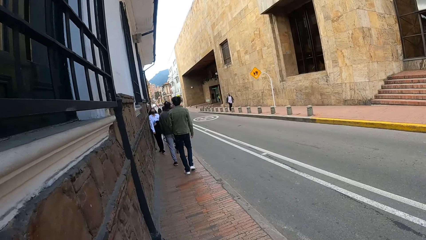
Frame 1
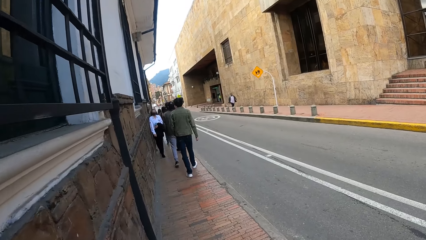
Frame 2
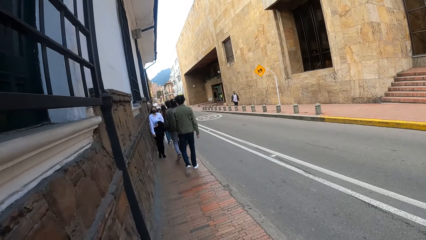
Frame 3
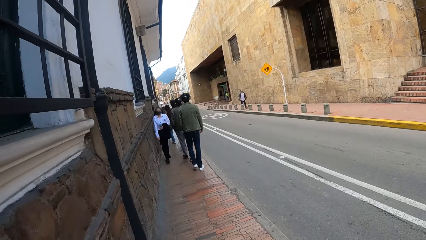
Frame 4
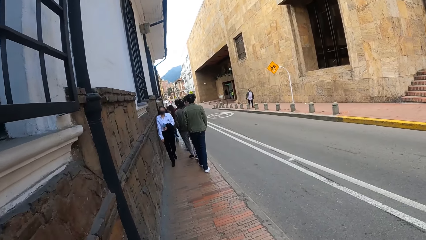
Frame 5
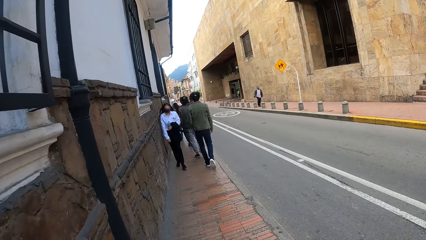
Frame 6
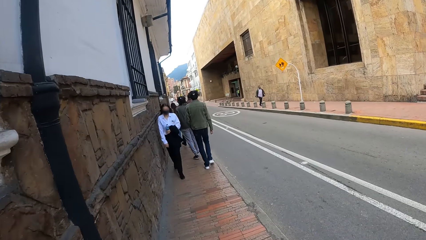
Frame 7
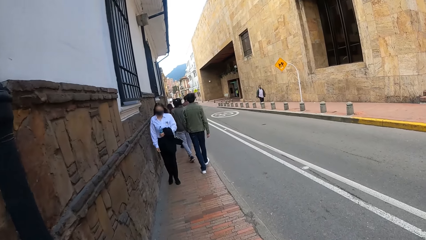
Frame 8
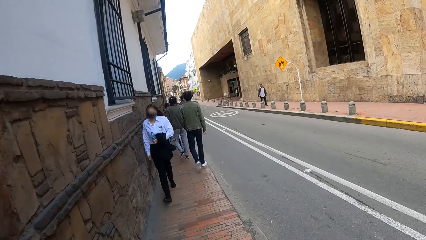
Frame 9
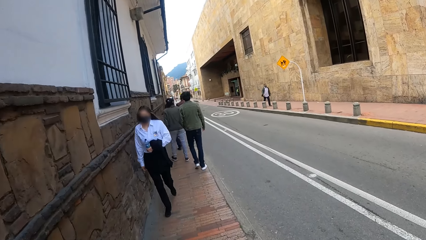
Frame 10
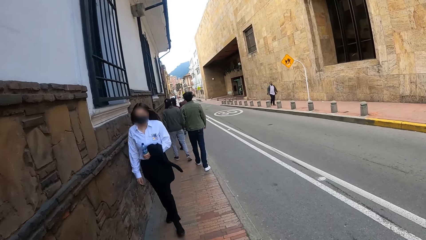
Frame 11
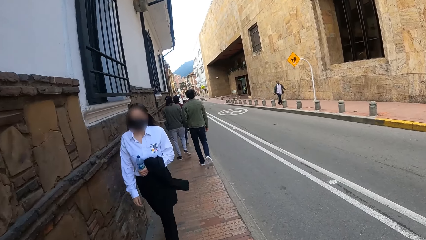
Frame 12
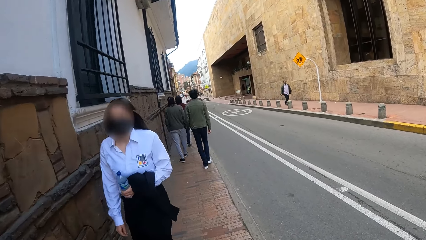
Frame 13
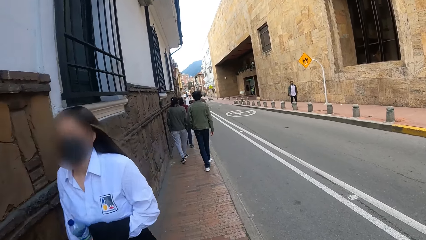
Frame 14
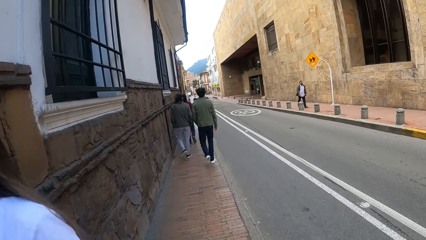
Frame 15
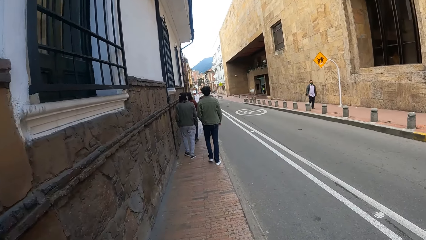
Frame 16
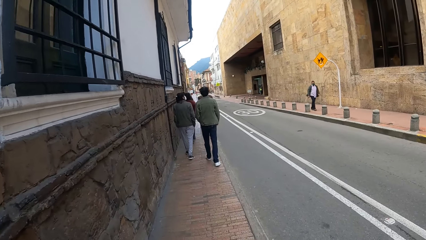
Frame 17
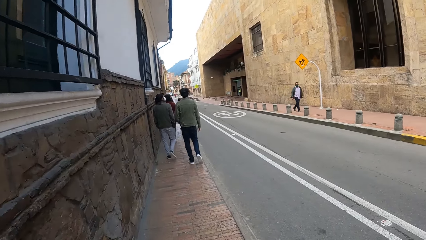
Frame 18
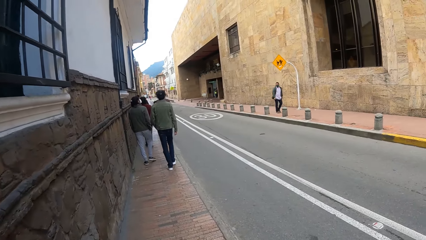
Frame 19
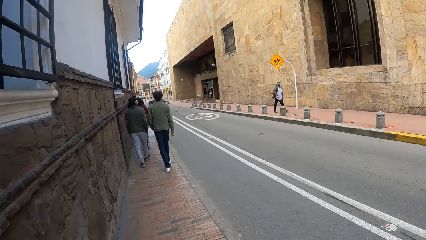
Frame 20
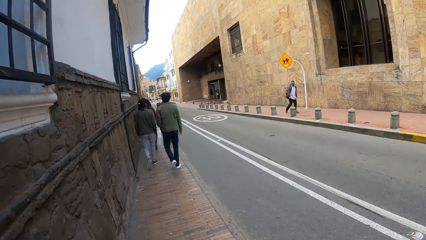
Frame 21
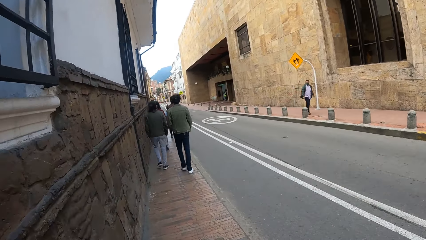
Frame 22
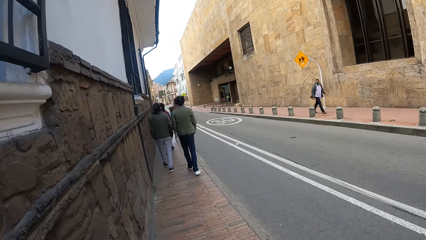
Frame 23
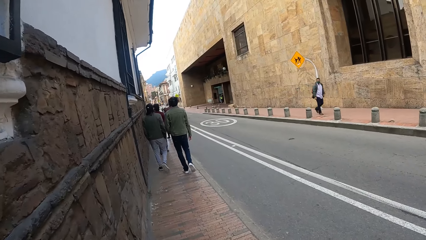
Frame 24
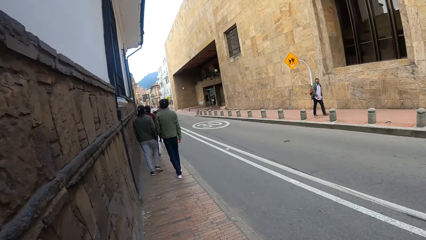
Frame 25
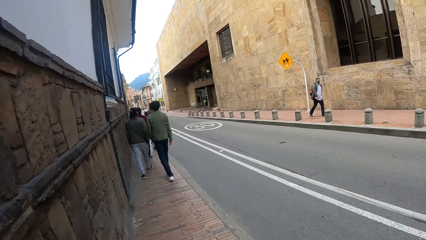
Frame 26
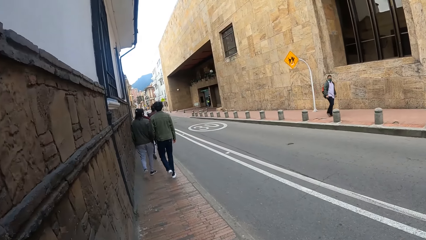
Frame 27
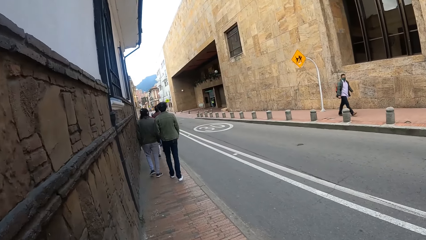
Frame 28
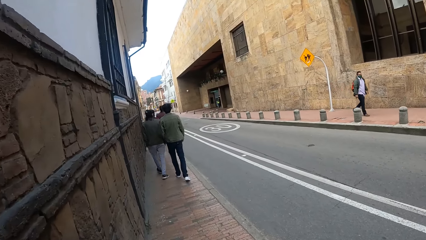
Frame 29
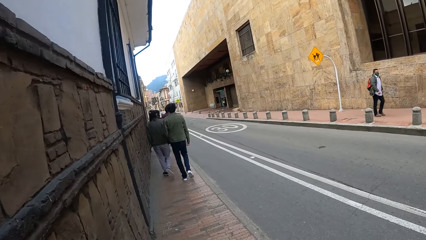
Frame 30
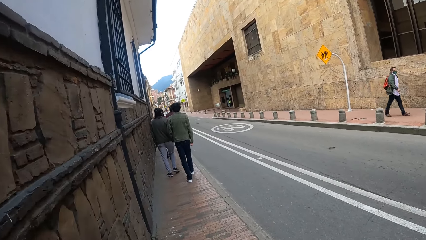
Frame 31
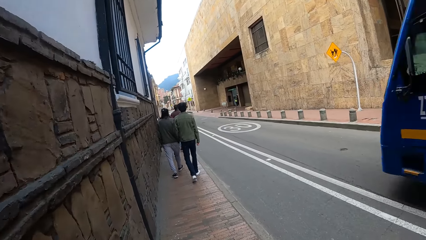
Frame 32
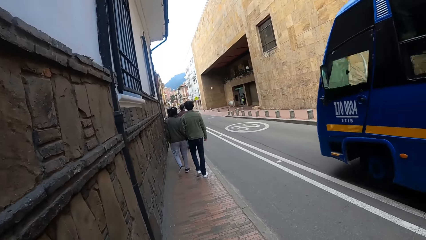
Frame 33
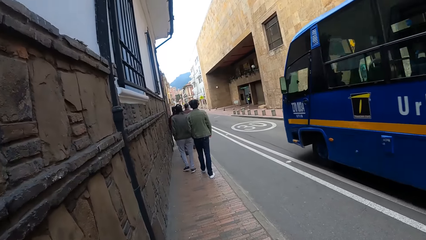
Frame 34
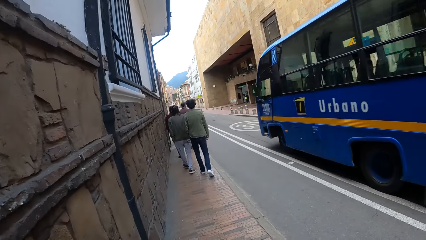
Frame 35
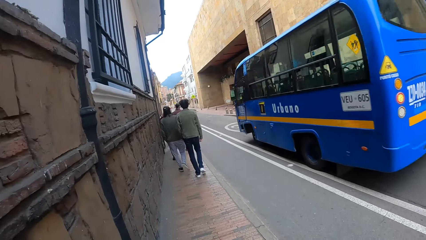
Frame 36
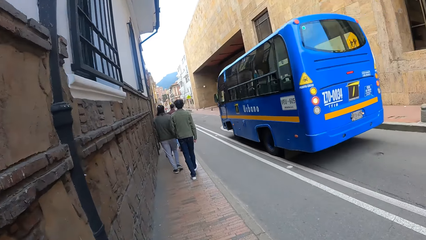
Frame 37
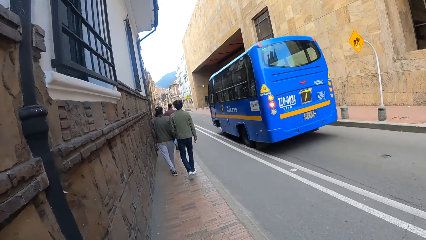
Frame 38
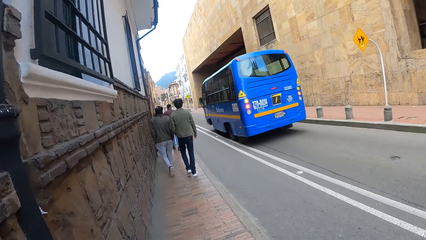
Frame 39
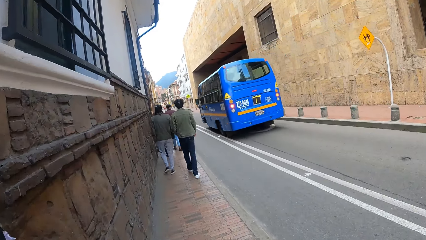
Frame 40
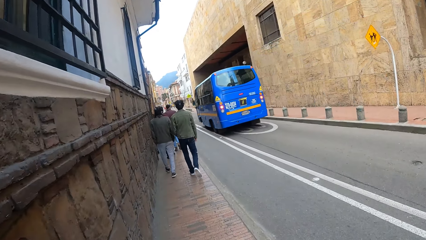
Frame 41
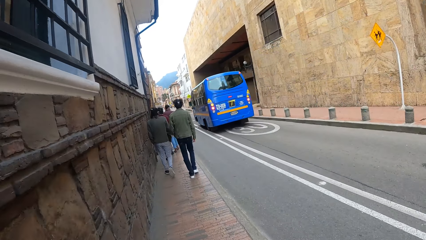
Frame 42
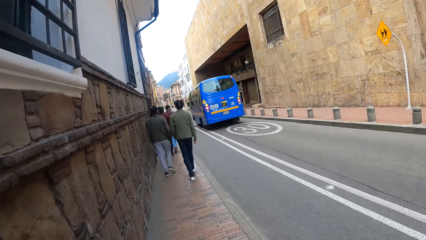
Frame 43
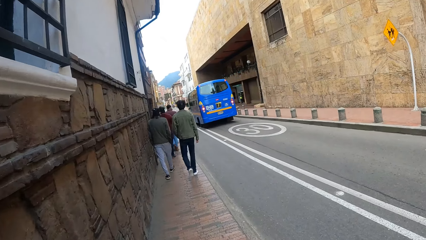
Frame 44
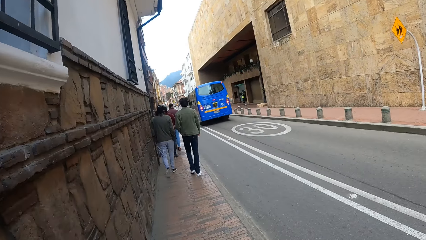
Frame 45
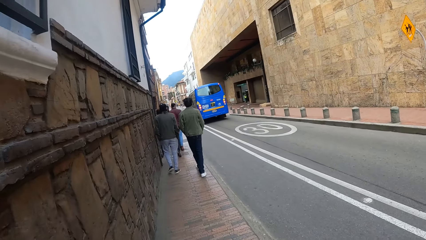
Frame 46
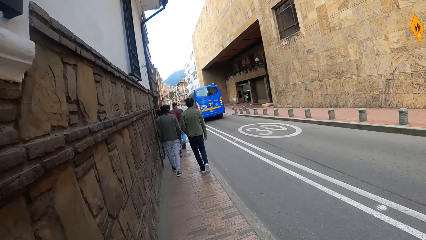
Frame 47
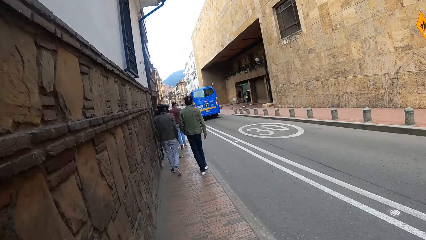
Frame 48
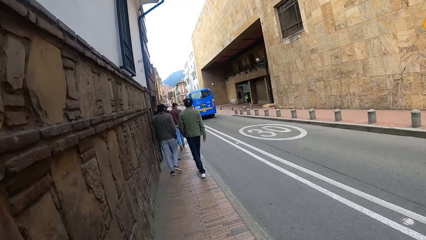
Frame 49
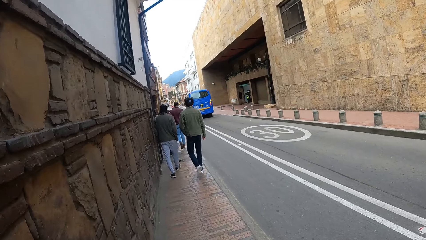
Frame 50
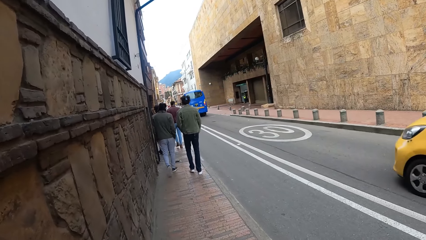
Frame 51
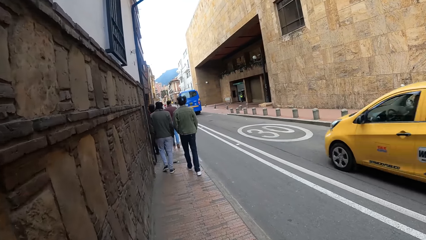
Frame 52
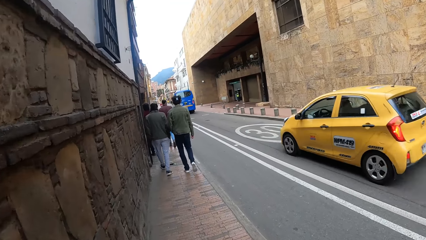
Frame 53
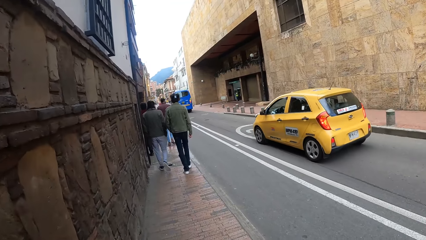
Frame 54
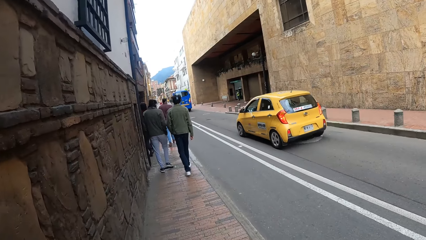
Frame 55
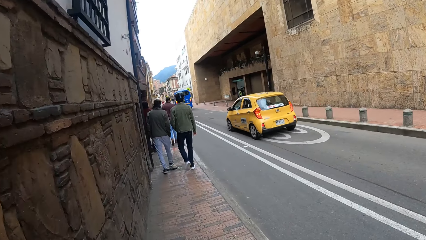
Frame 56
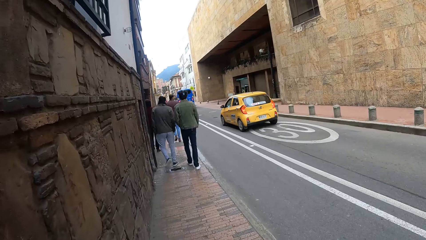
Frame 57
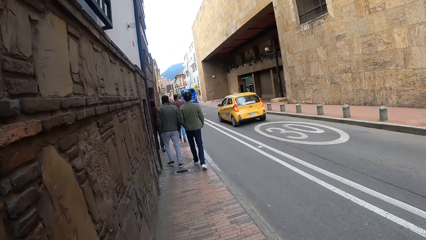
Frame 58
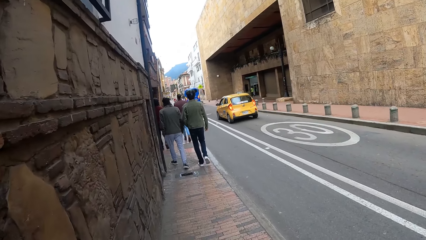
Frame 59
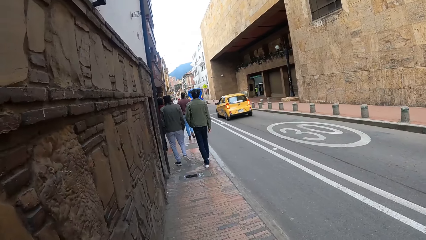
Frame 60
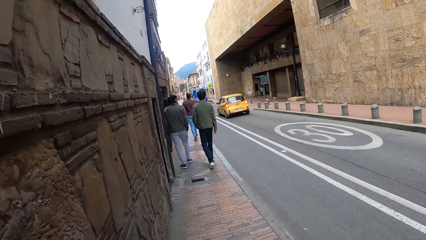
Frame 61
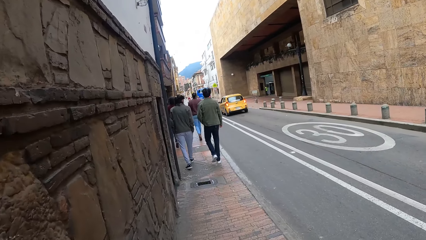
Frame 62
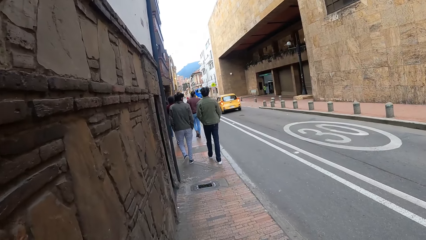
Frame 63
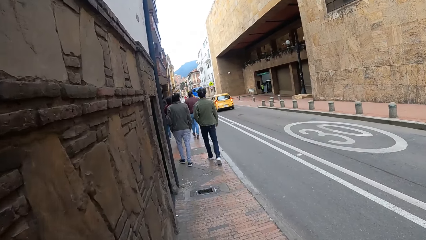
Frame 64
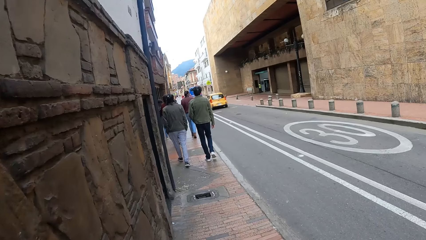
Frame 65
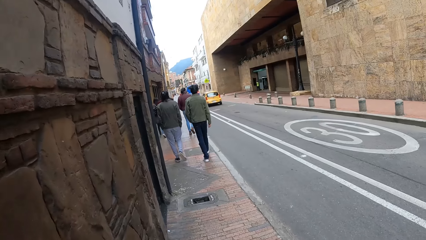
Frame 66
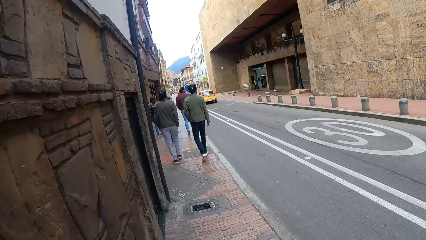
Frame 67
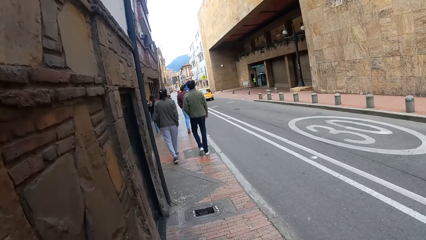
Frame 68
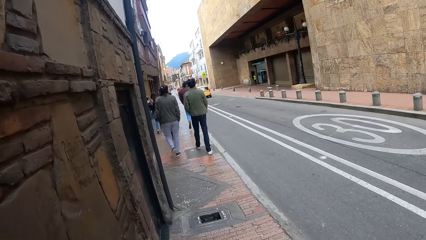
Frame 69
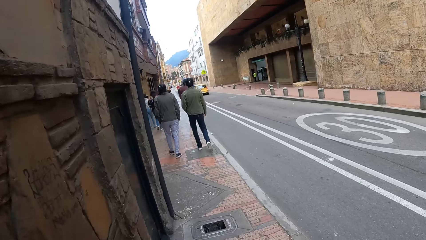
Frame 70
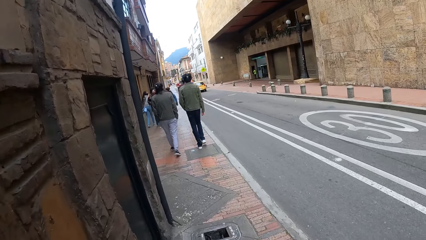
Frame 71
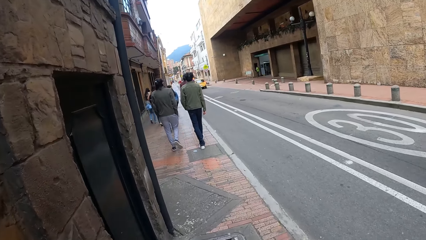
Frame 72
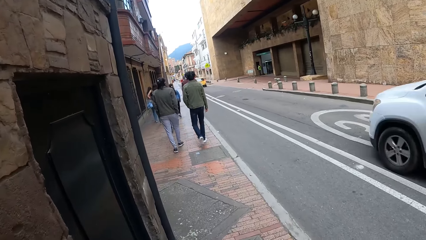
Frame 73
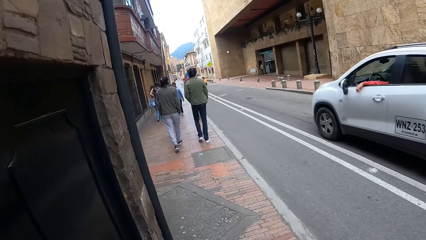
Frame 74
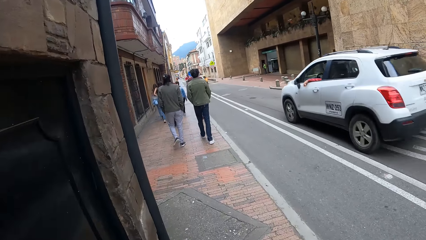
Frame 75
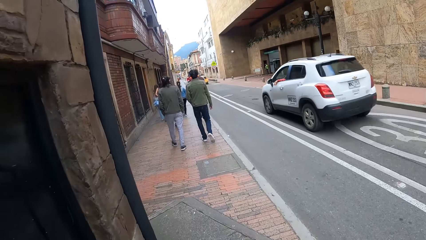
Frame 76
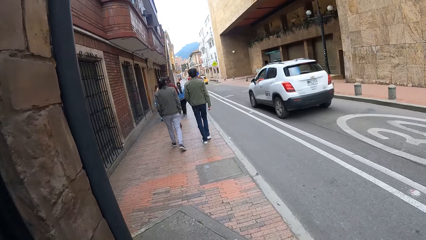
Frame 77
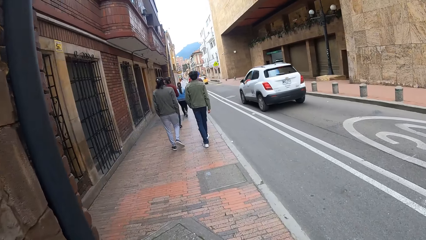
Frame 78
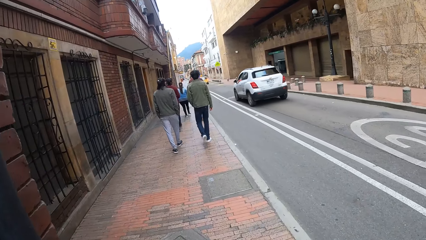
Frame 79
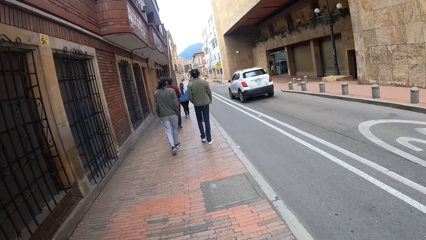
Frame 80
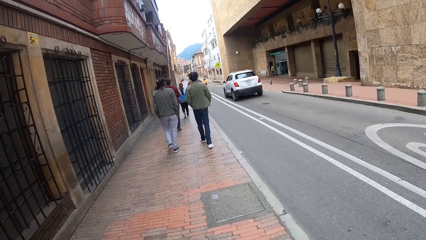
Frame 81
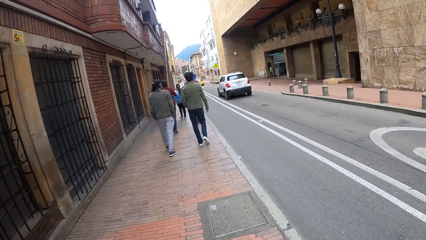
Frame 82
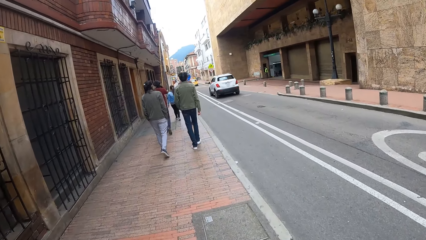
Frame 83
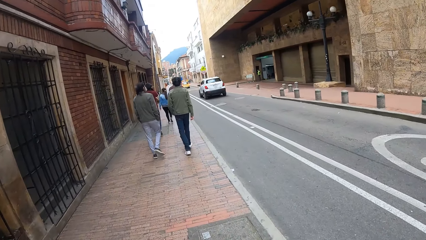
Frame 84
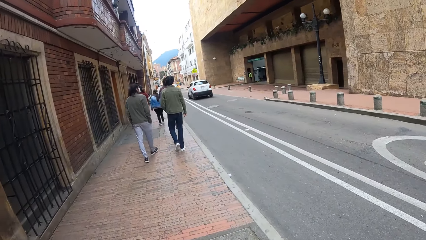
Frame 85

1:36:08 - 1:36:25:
The camera wearer looks at a pedestrian and walks on a pavement. A blue bus drives past the camera wearer. The camera wearer looks at the bus. A yellow car drives past the camera wearer. The camera wearer looks at the car and walks on the pavement. A white car drives past the camera wearer.
